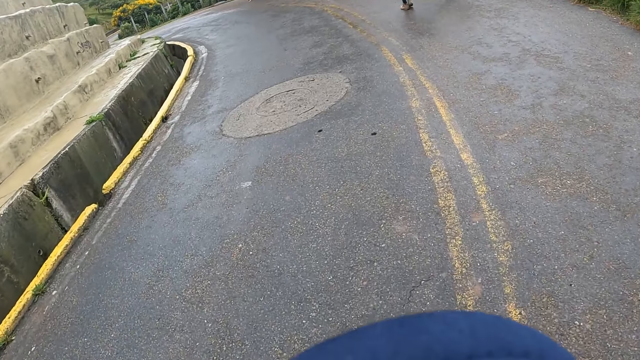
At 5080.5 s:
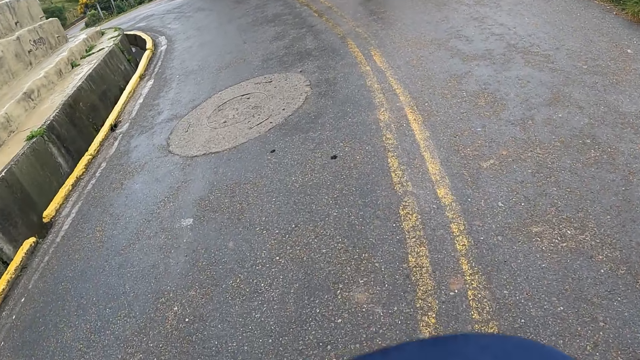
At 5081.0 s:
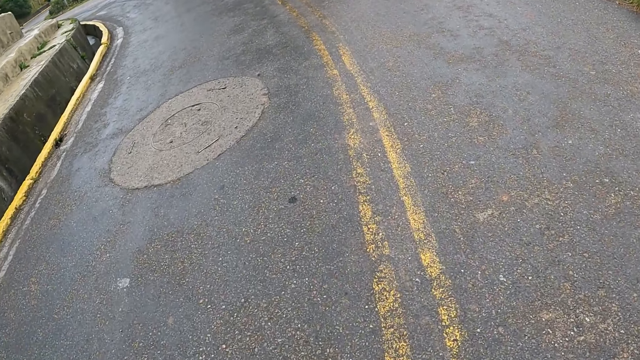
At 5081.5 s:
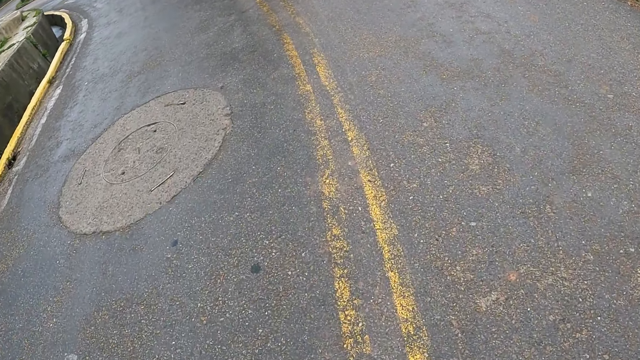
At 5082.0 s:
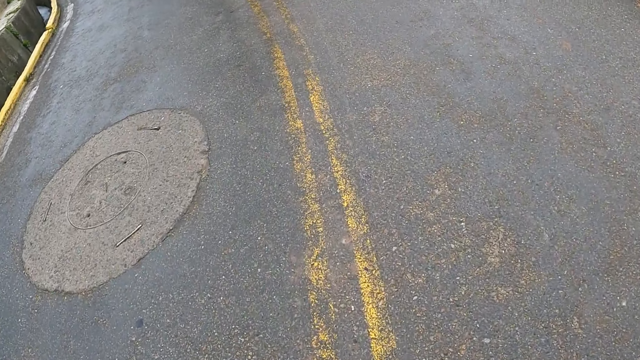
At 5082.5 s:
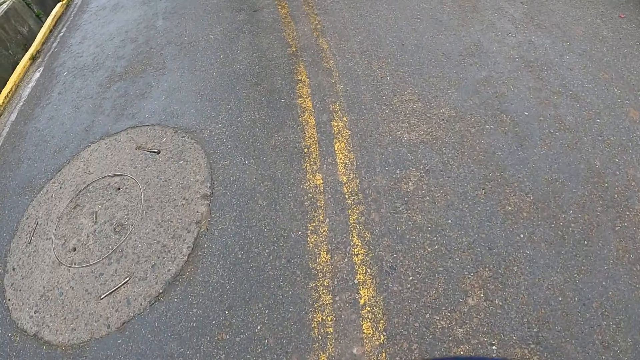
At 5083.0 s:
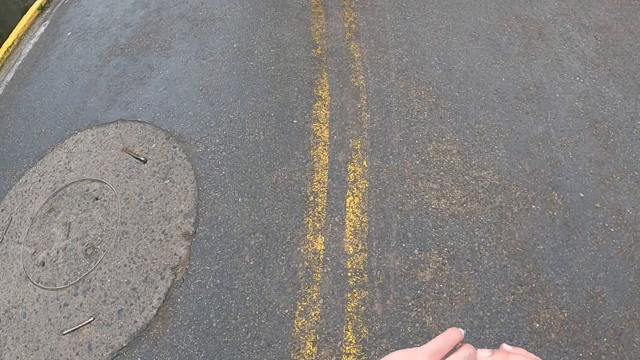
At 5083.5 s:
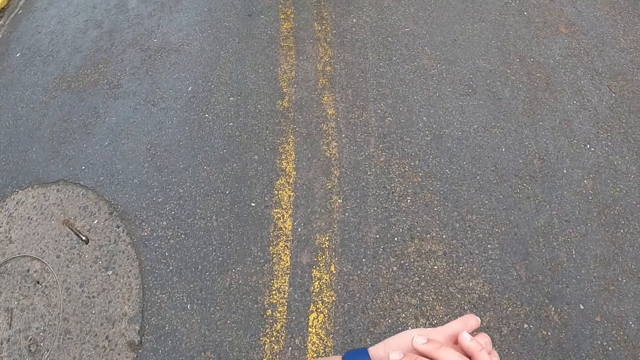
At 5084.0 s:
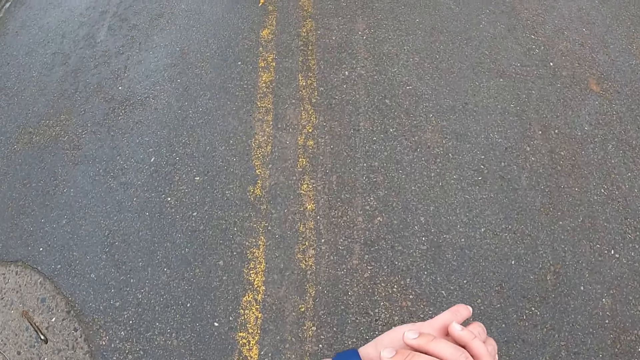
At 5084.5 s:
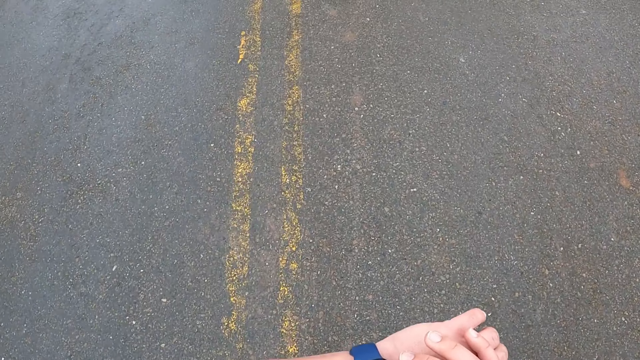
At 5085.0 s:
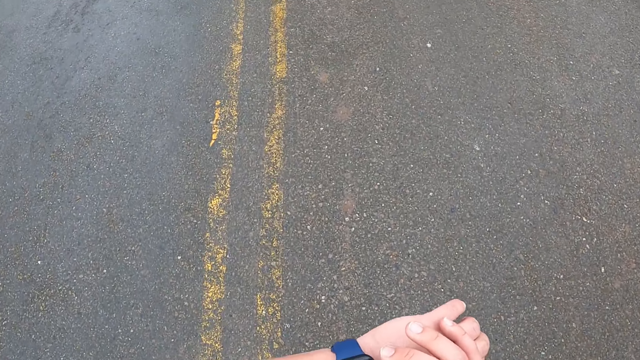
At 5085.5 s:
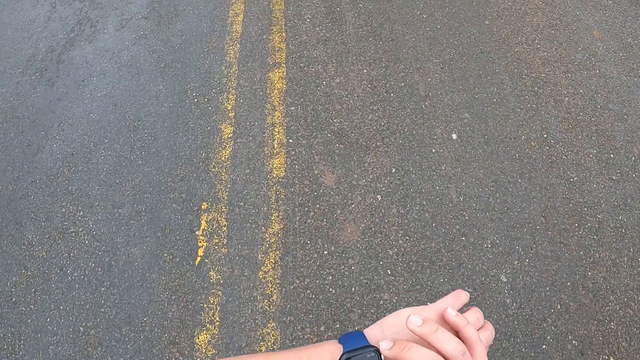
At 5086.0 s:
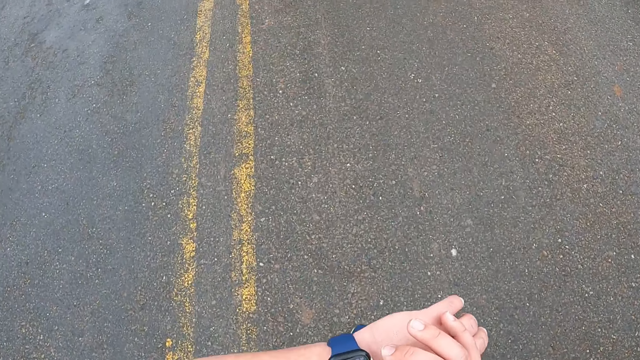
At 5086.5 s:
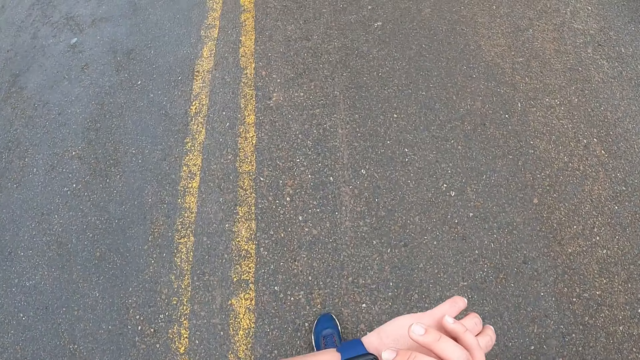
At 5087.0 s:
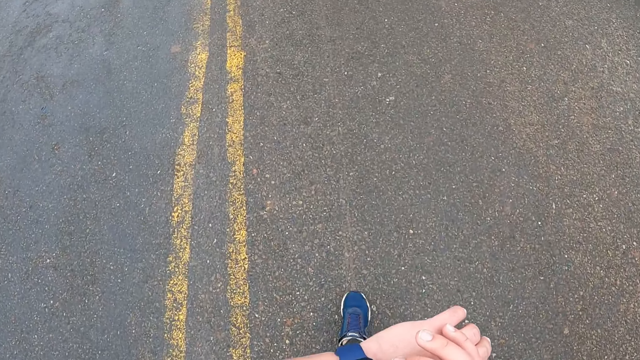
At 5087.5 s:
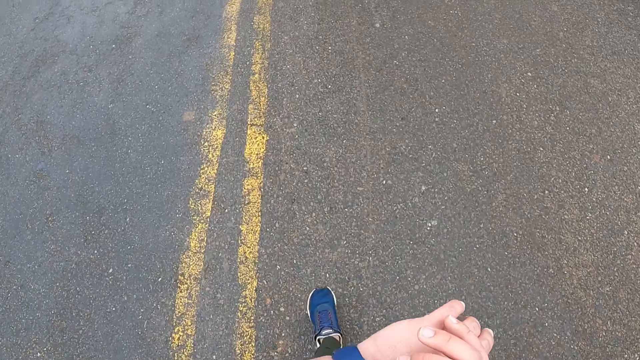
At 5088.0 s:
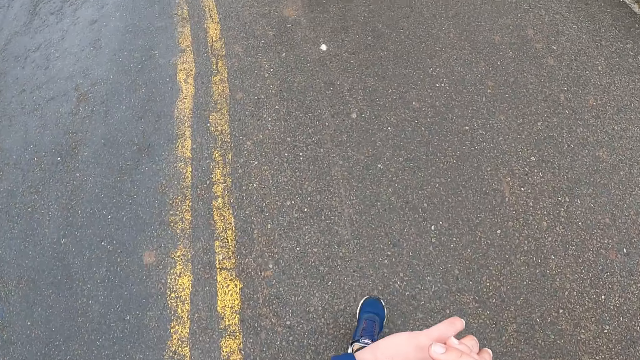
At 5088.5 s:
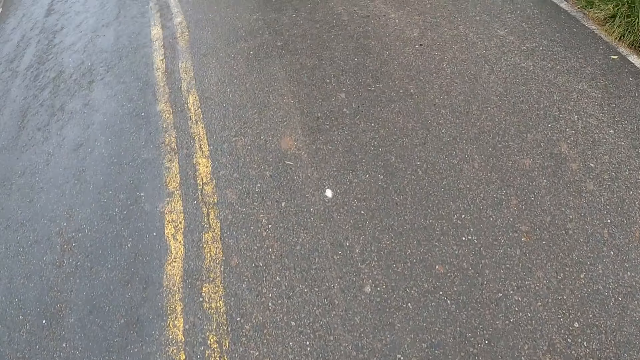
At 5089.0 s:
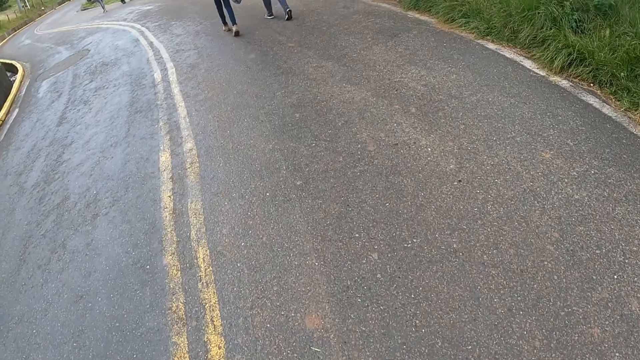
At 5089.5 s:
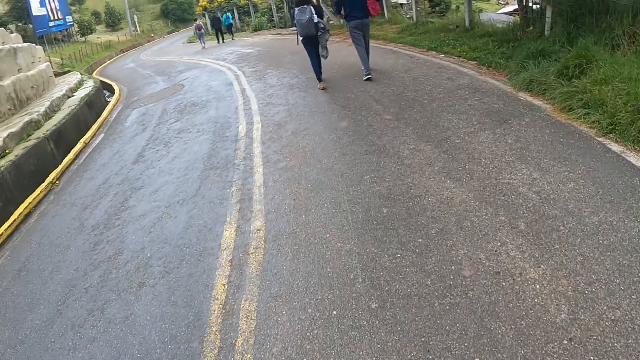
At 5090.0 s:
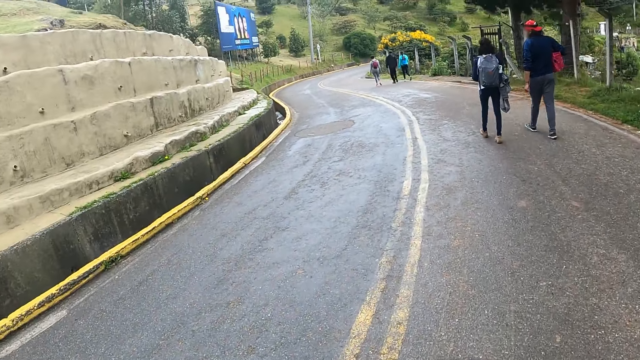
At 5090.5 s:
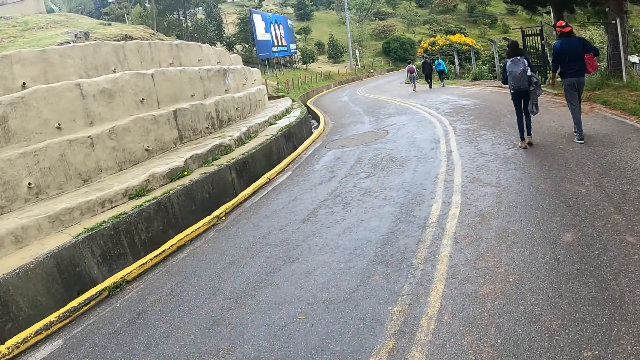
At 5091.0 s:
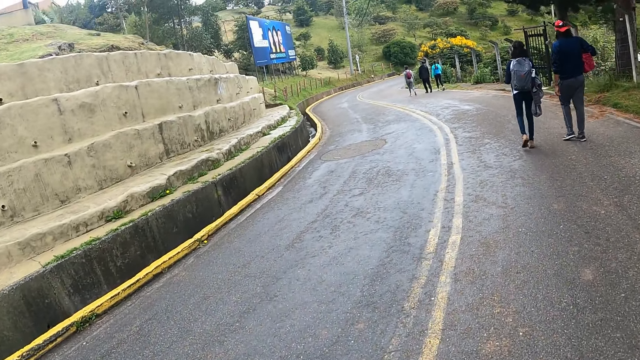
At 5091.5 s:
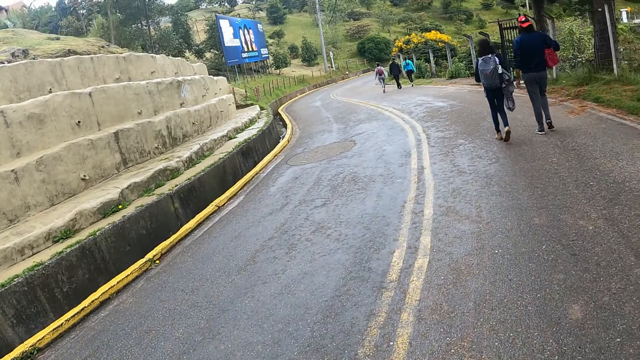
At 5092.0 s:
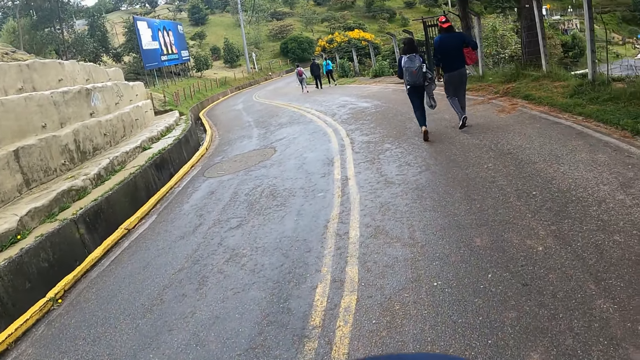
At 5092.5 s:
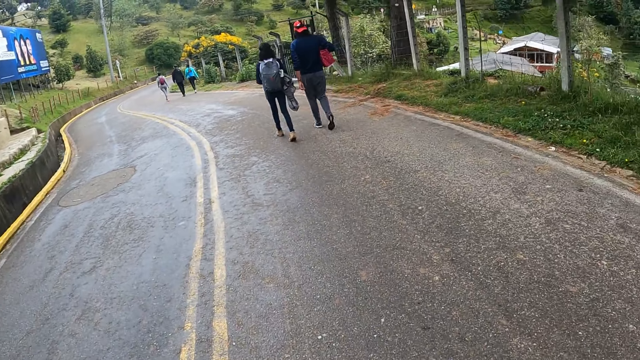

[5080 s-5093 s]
The camera wearer looks at the watch. They walk on the road.

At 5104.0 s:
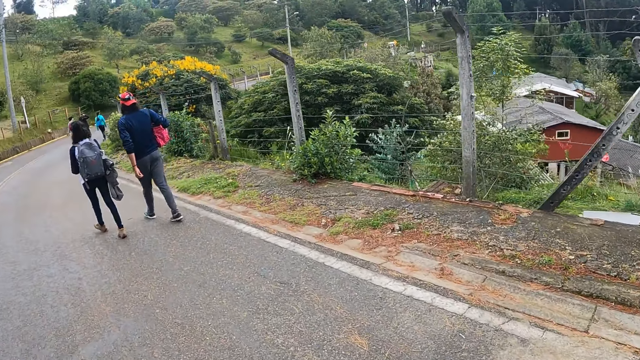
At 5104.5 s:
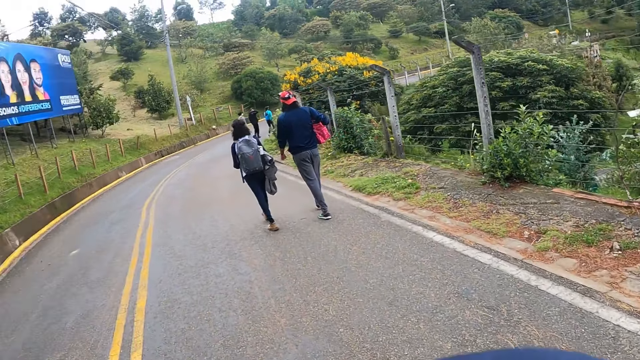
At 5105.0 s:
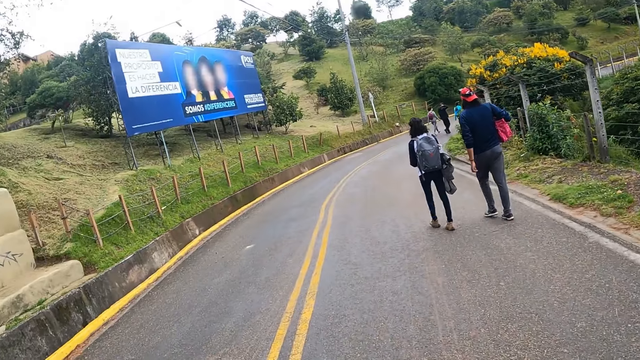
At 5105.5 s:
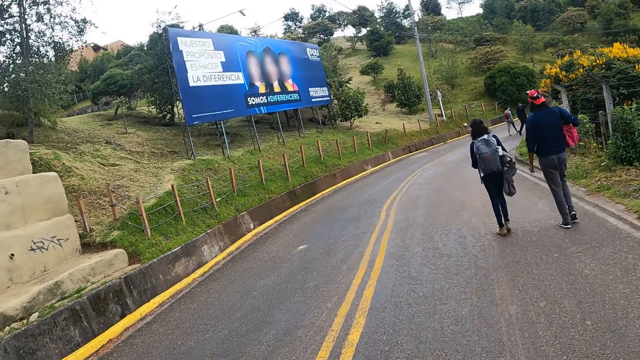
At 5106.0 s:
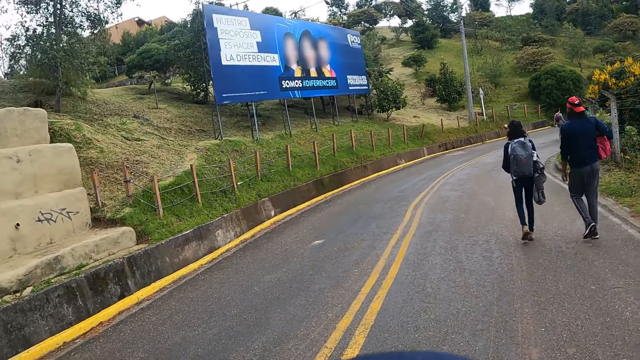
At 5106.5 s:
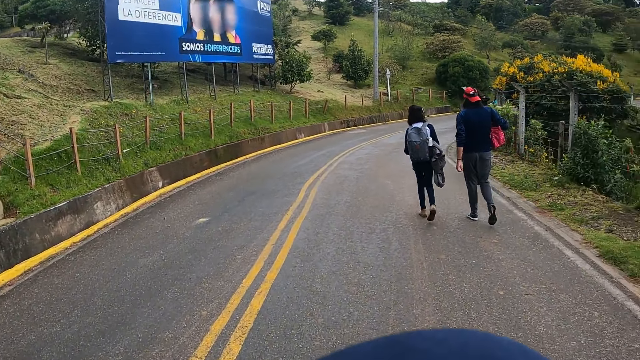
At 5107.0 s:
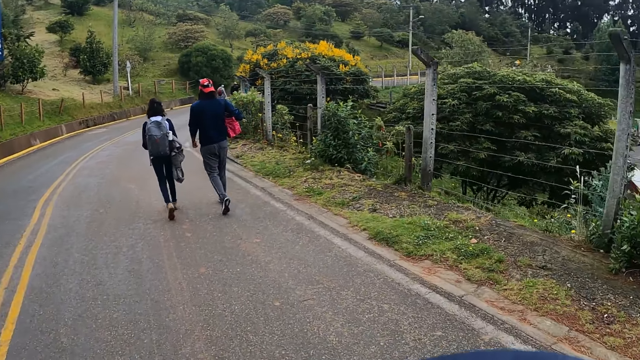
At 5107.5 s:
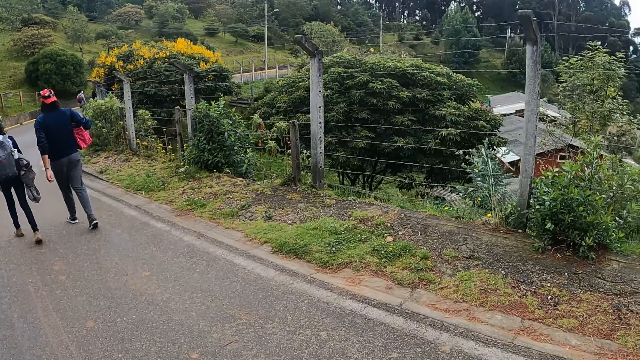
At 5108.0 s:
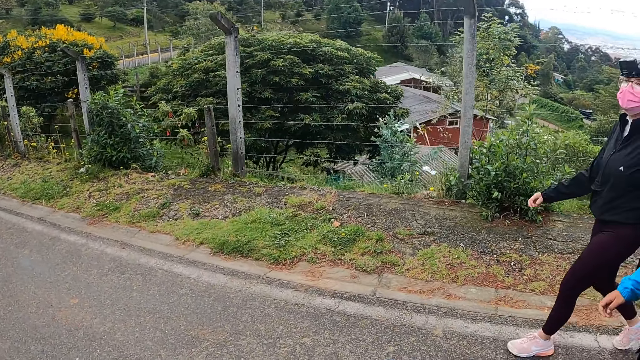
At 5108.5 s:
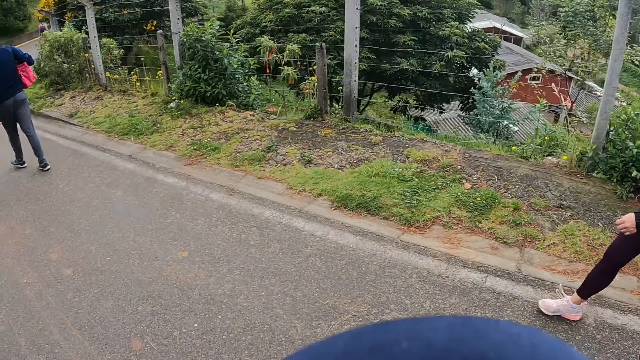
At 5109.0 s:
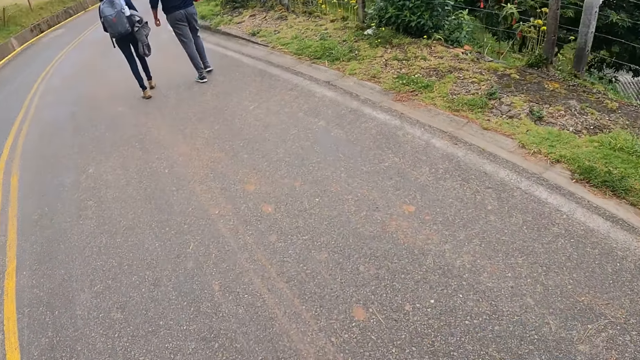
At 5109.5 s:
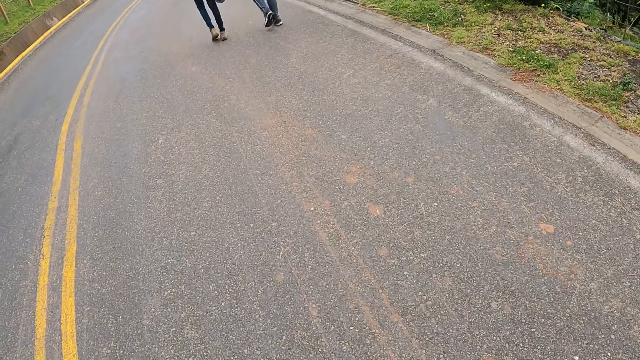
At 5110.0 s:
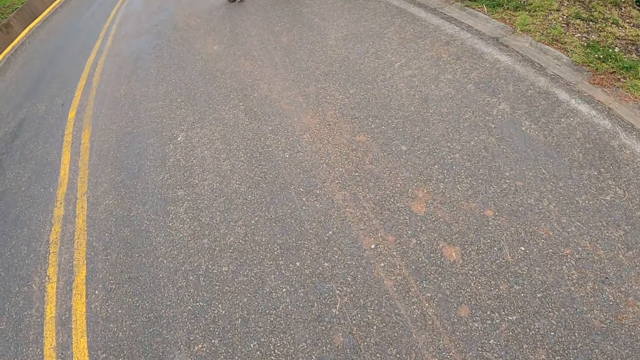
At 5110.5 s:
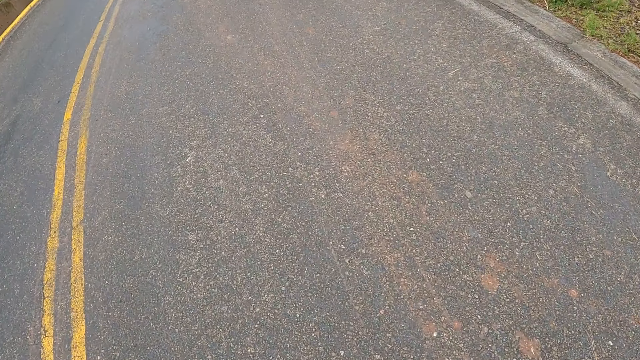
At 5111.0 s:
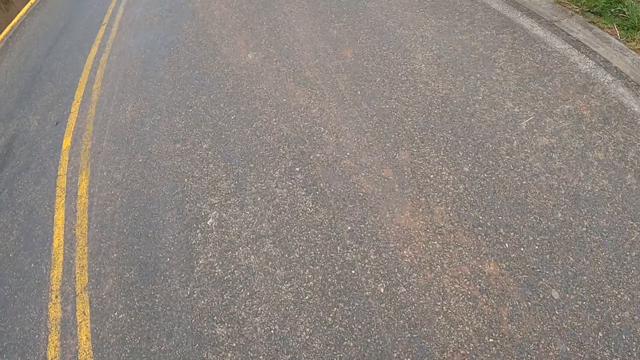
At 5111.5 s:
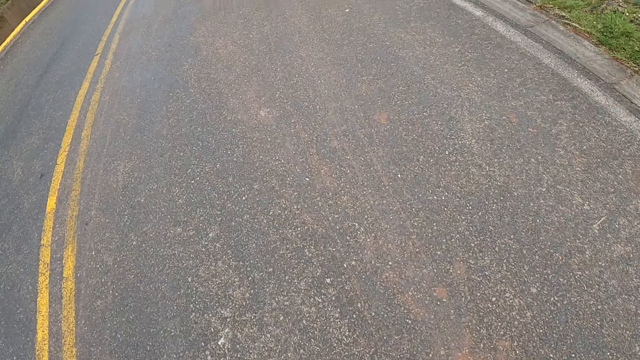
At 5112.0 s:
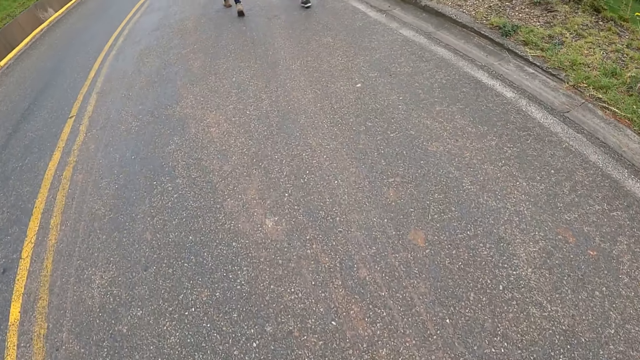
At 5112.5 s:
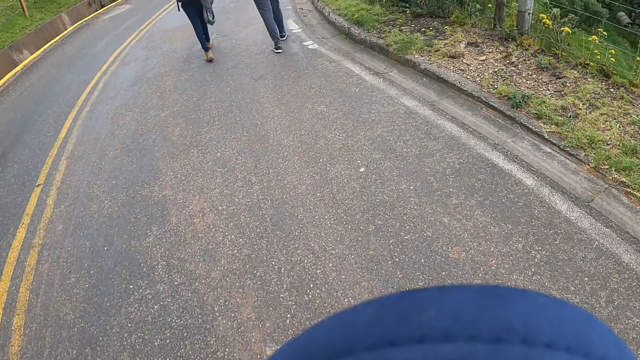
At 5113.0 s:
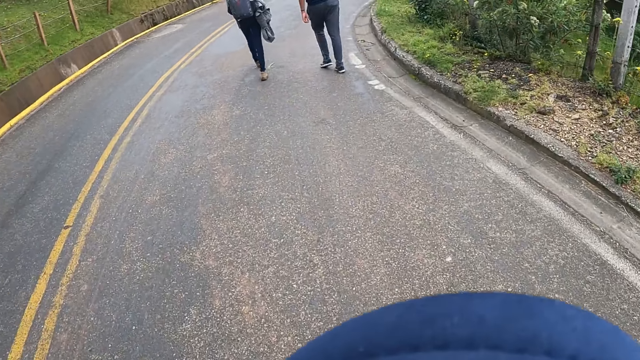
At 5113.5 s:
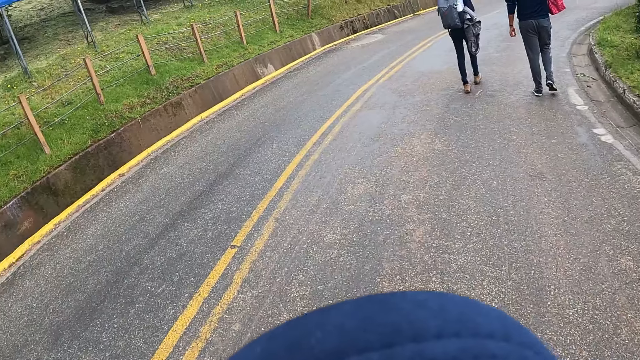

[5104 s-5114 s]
A woman, another woman and a third woman walk on the road. The camera wearer walks on the road.
